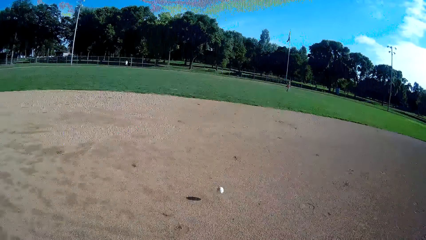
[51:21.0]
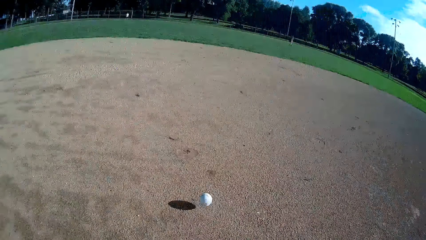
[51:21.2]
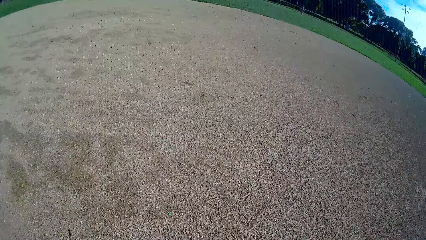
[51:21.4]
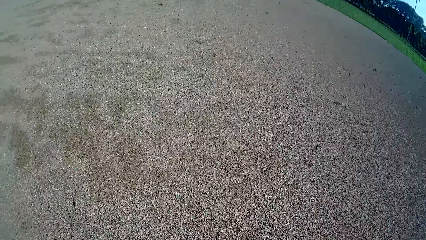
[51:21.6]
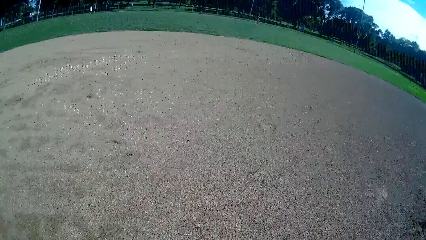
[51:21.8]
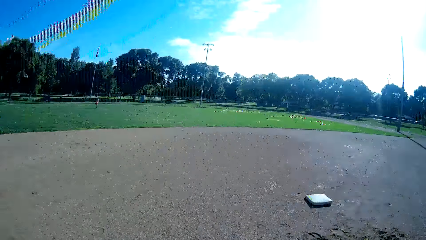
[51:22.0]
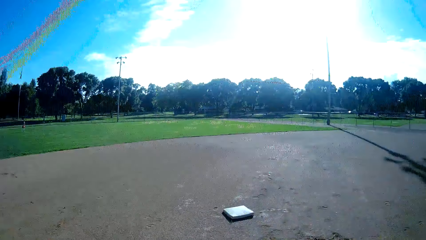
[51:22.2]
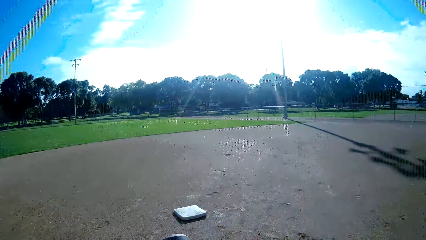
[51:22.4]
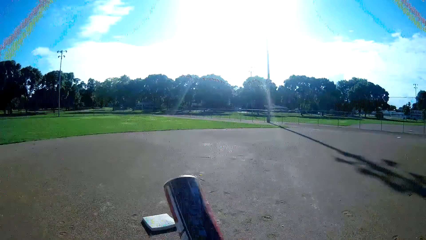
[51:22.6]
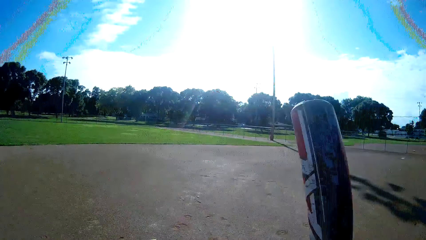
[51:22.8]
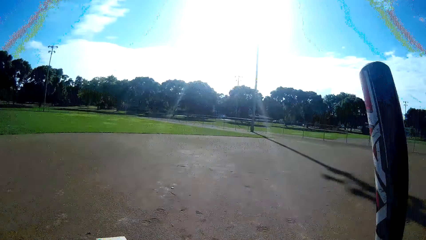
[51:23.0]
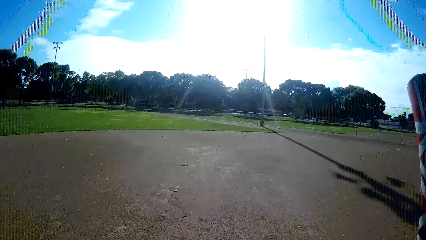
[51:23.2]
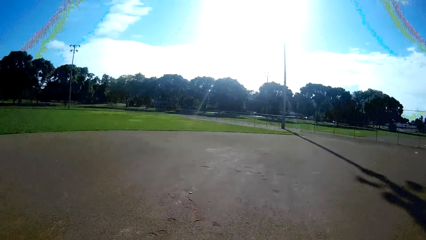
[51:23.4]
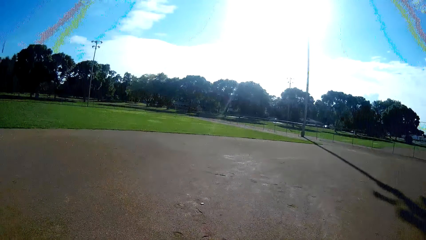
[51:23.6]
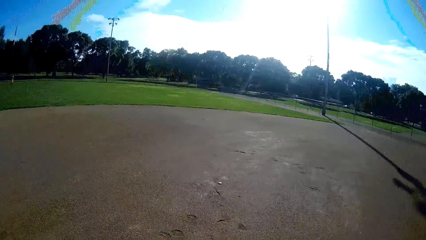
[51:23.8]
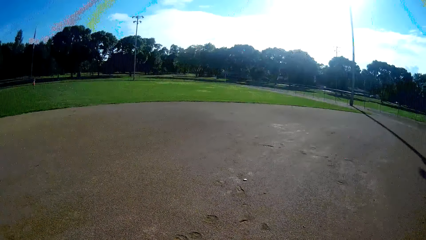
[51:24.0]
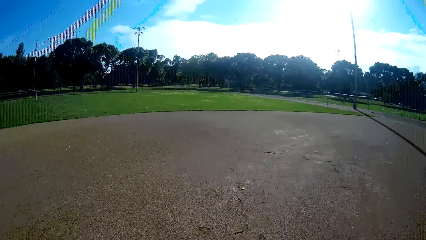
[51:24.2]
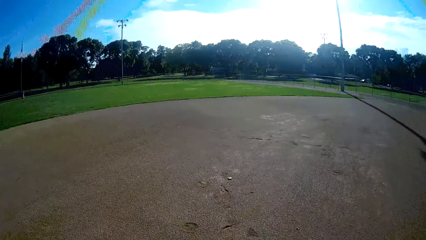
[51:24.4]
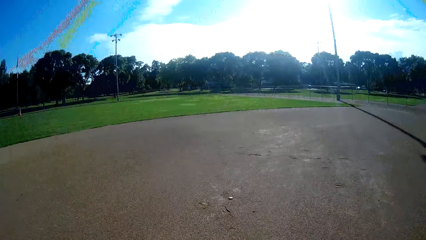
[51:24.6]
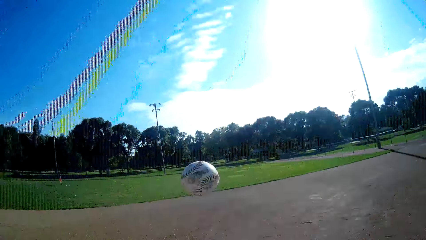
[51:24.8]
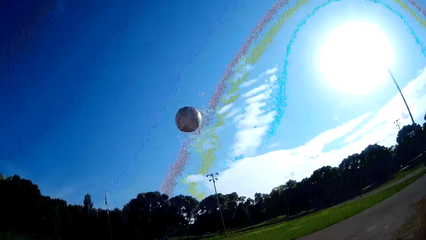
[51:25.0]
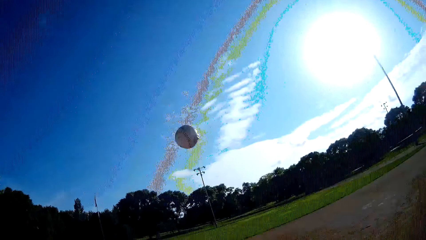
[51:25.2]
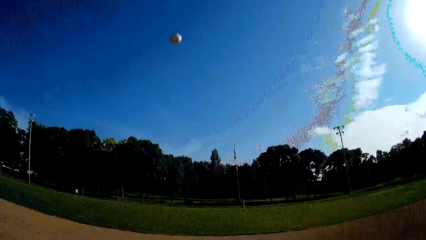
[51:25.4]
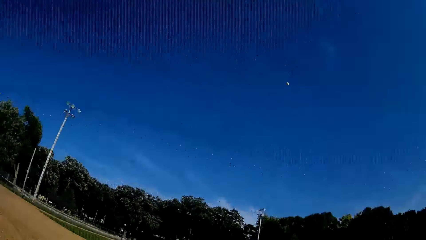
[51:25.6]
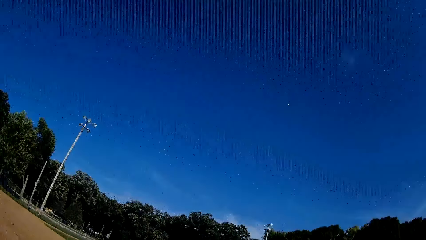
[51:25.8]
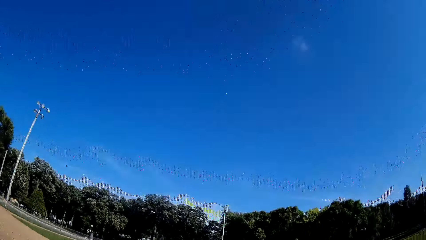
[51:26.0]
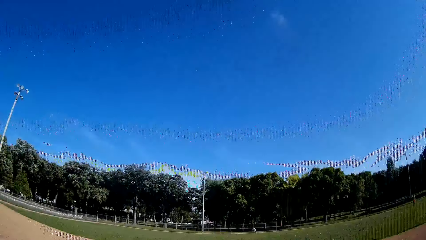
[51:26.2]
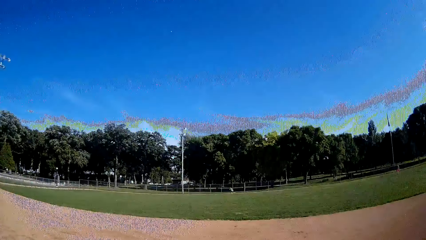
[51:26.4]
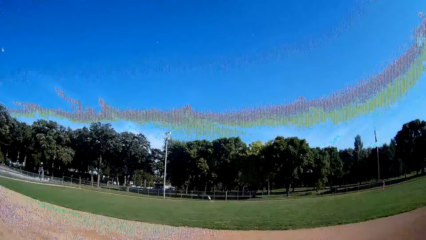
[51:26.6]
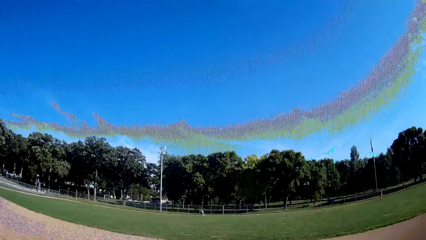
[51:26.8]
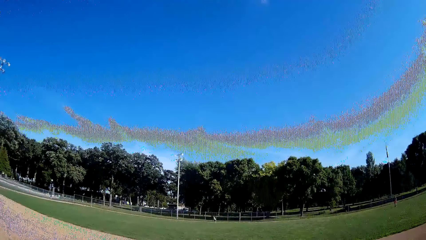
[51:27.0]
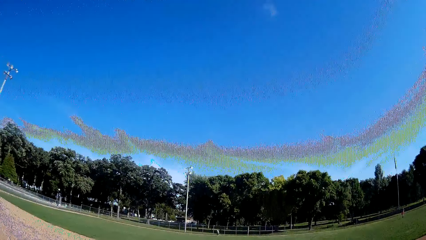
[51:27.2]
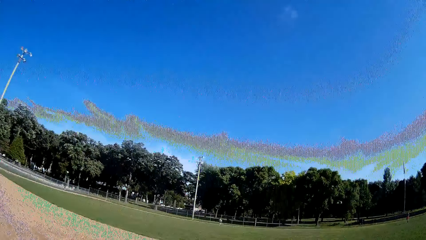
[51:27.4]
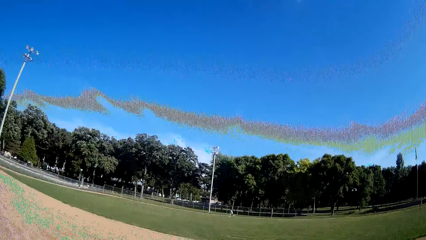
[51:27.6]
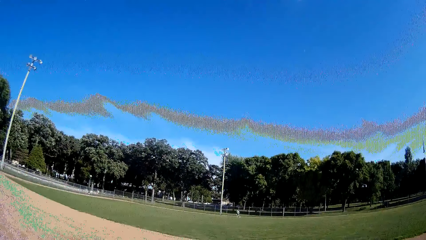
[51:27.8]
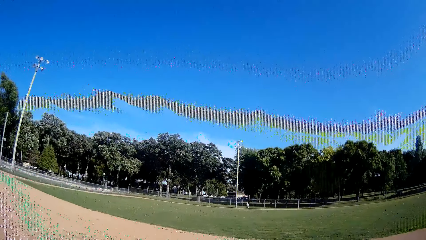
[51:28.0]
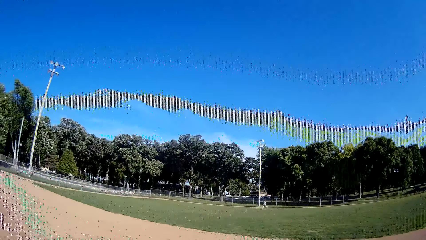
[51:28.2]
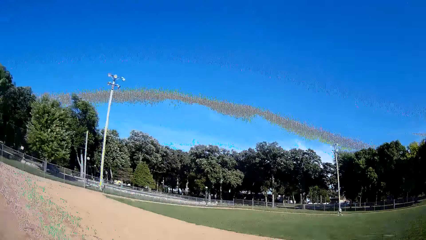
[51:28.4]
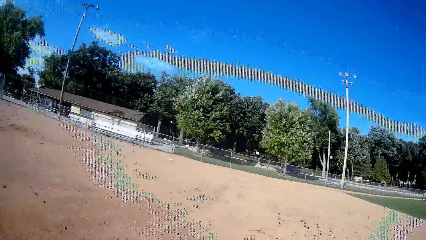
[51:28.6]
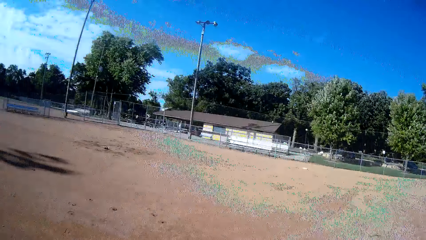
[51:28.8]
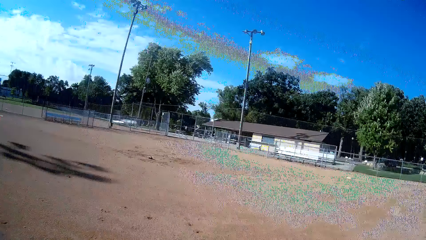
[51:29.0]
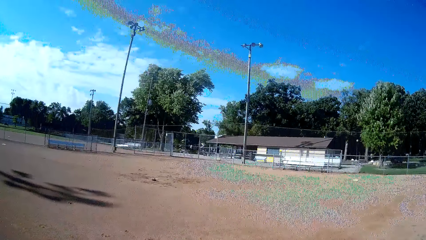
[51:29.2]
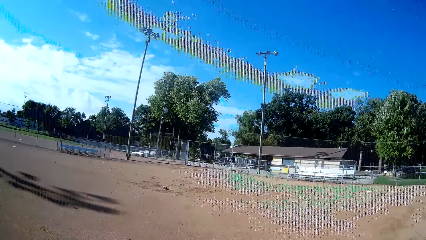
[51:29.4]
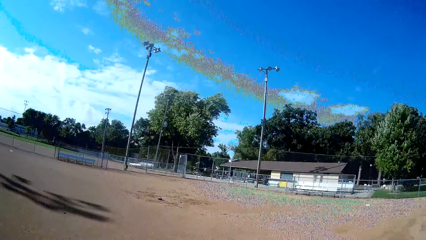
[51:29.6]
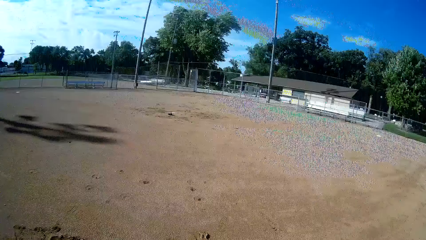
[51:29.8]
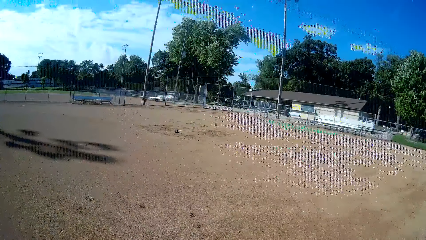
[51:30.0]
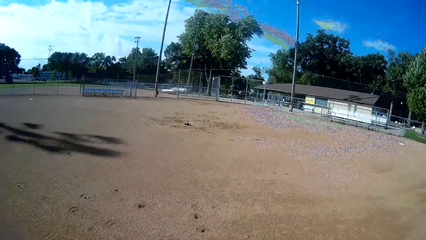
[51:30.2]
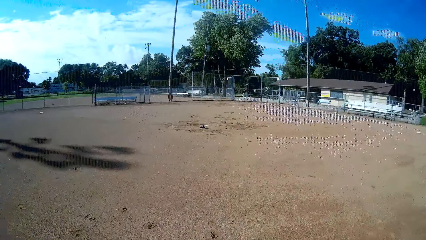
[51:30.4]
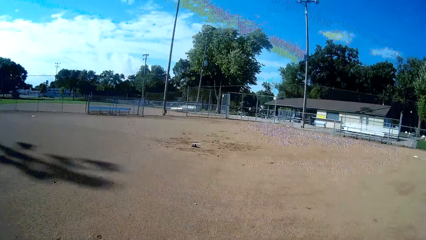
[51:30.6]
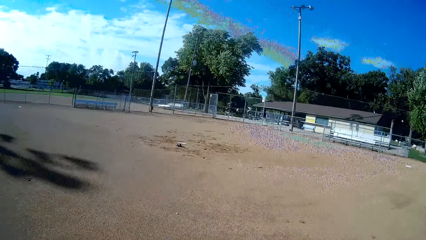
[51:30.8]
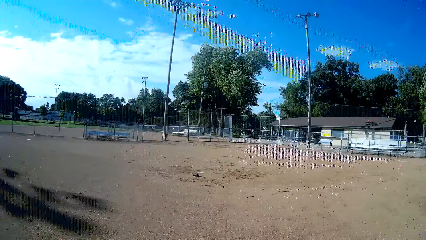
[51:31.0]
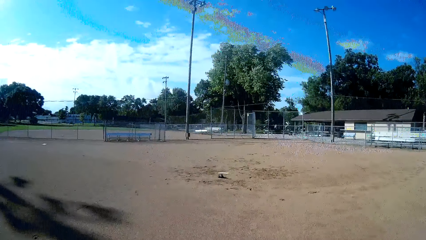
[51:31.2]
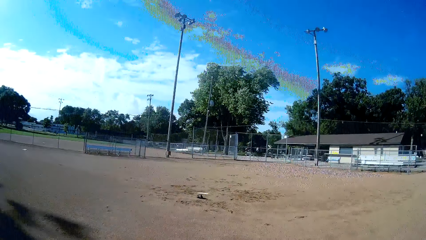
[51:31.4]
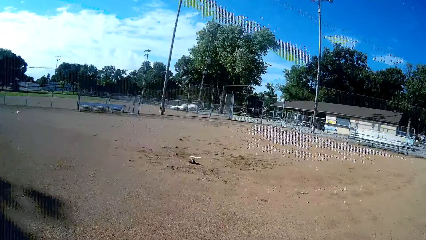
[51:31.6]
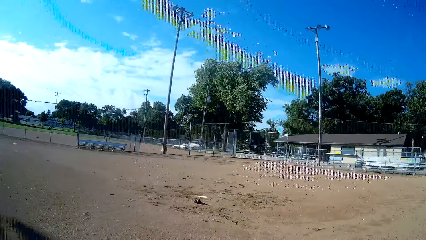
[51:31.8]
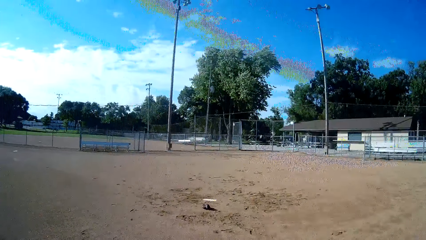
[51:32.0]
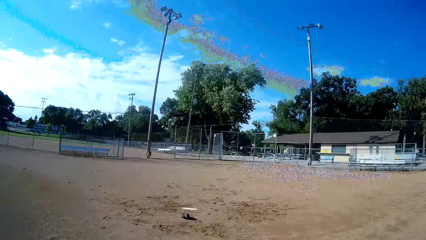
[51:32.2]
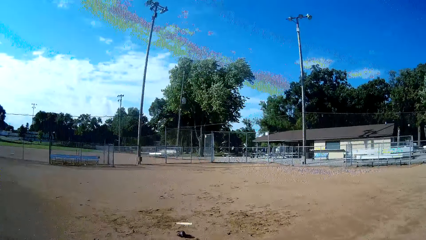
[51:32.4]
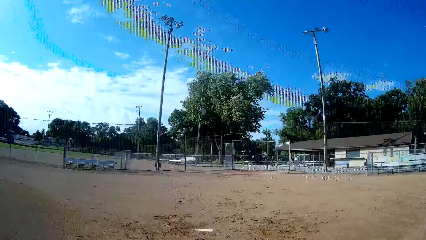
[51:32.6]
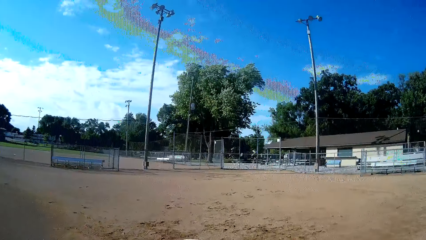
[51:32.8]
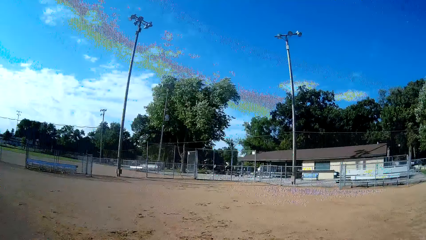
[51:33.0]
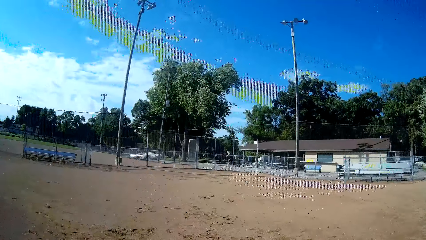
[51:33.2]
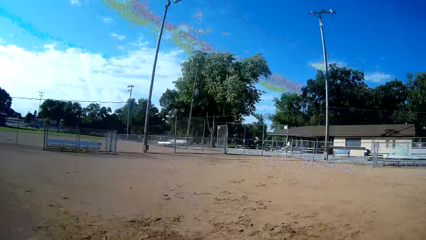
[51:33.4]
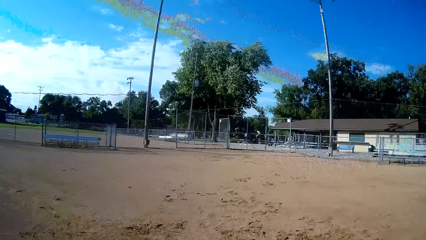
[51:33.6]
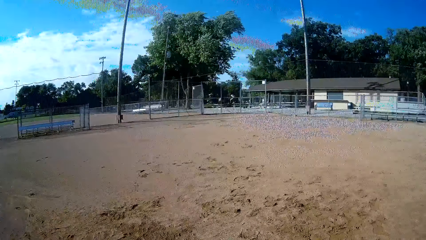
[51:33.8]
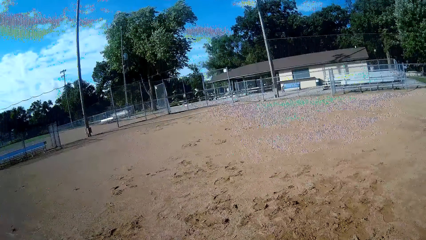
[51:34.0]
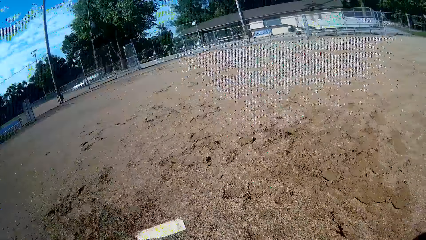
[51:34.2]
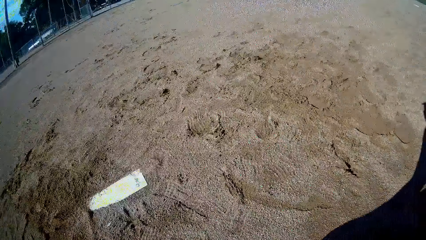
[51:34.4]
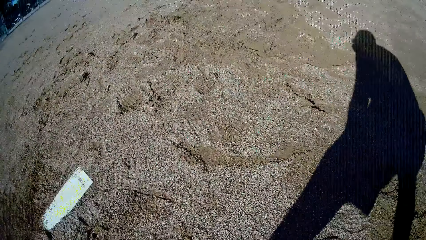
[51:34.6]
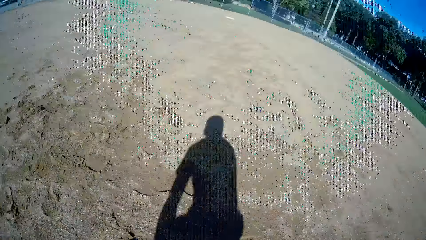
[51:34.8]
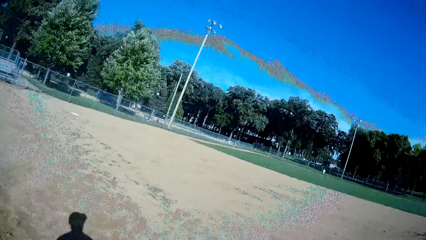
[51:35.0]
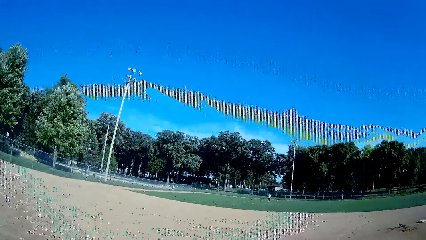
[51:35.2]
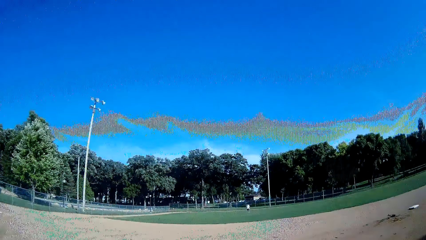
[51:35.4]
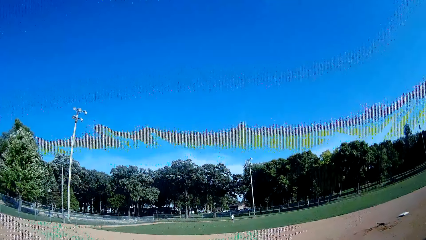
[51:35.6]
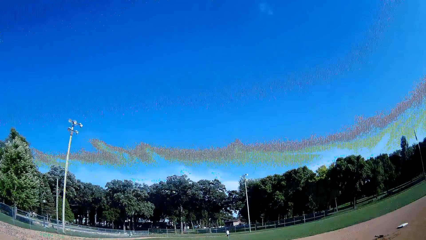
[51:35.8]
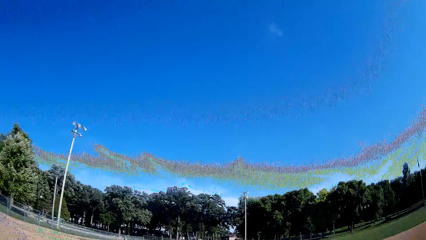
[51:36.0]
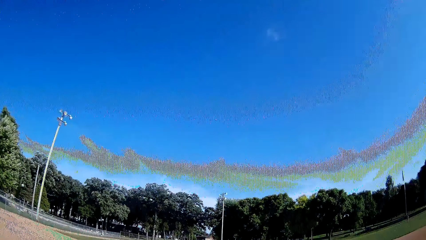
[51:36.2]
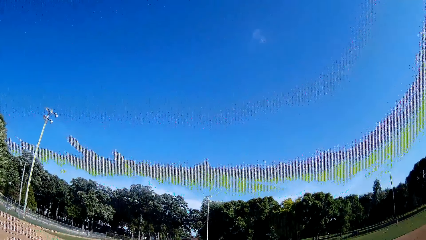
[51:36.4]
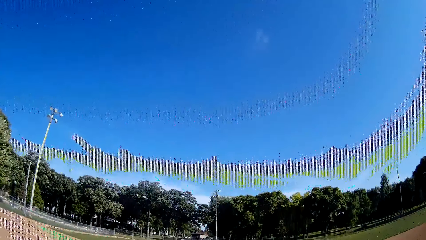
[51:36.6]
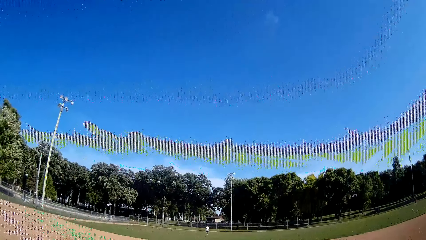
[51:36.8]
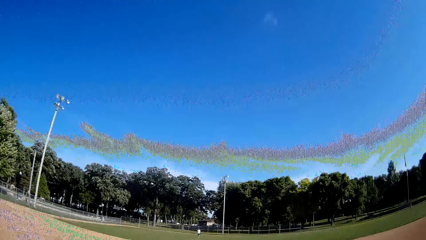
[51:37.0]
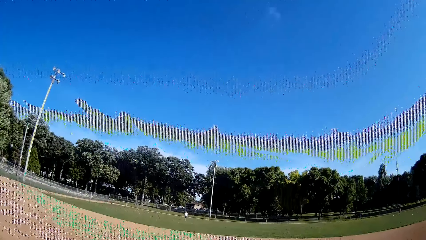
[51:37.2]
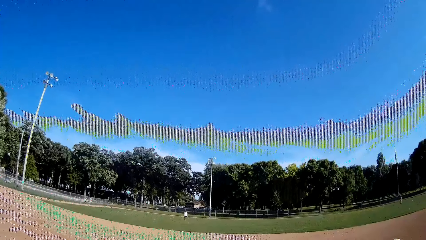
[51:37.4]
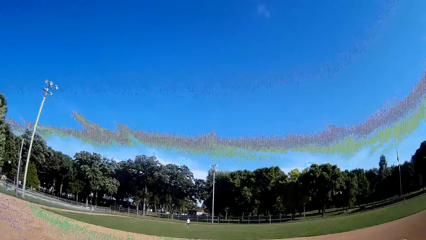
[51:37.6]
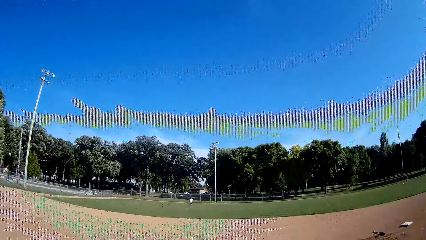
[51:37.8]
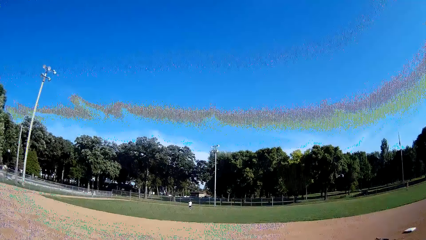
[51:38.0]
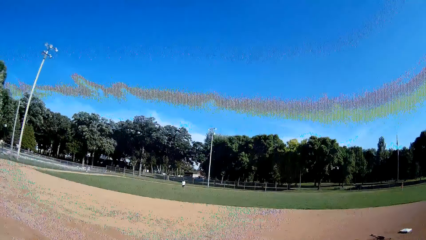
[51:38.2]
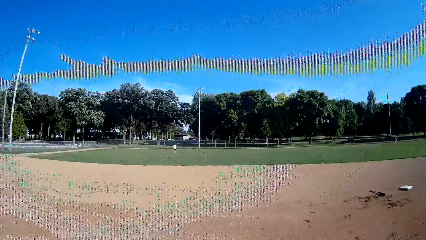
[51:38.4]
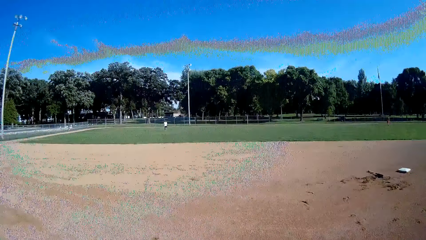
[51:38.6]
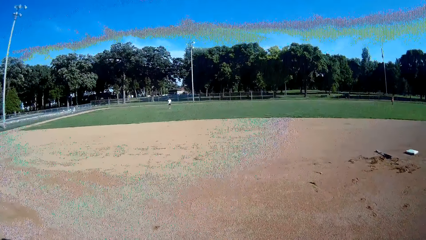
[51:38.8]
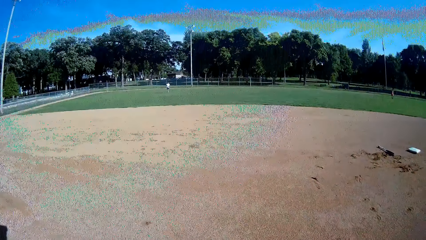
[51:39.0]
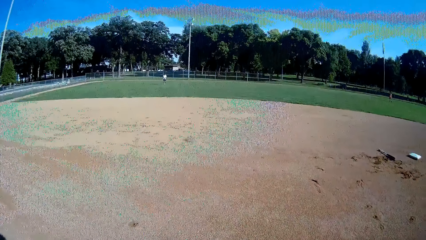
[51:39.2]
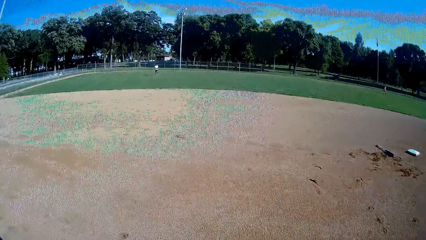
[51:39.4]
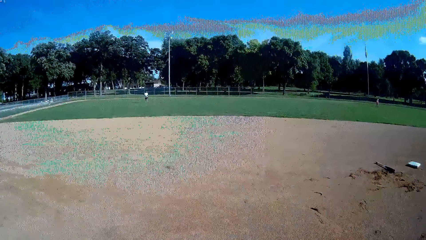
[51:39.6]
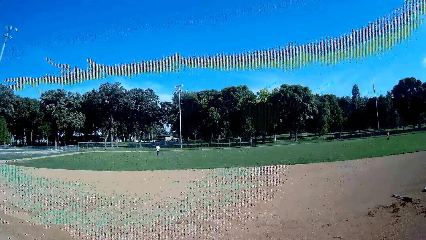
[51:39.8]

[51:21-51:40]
The camera wearer picks the ball from the ground. They bend to pick up the baseball bat. They walk towards his position. They raise the bat. They throw the ball up. They play the ball with the bat towards a man. The man jogs towards the ball. The camera wearer looks around the baseball field. They jog to the back a bit. They pick the catcher's mitt from the ground. They walk towards a man. The first man walks towards the camera wearer. Another man walks around the field.
